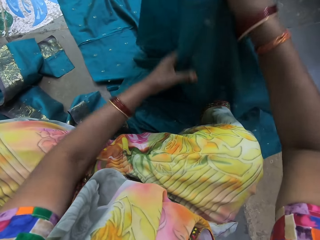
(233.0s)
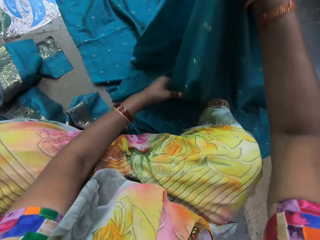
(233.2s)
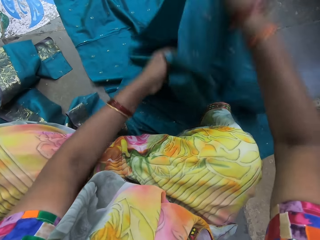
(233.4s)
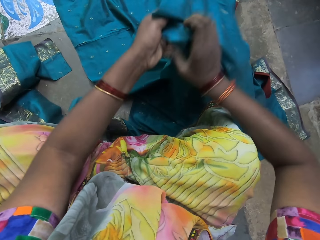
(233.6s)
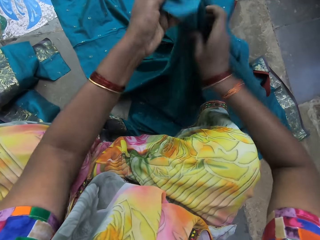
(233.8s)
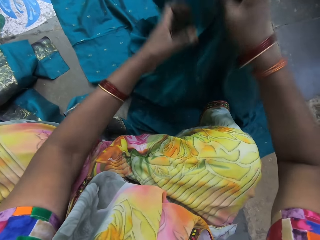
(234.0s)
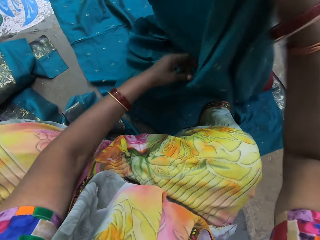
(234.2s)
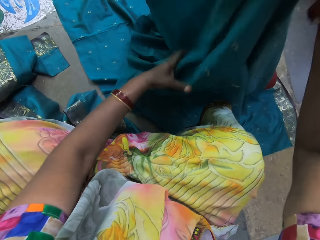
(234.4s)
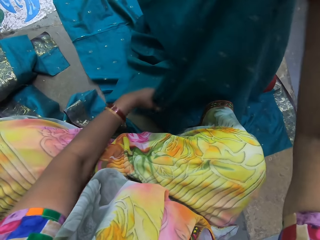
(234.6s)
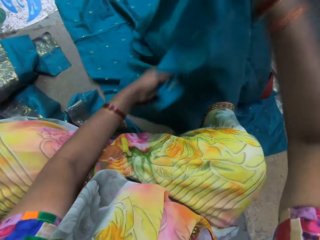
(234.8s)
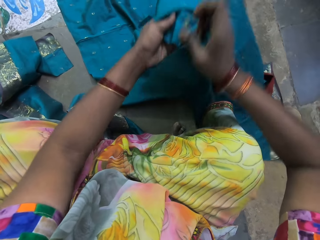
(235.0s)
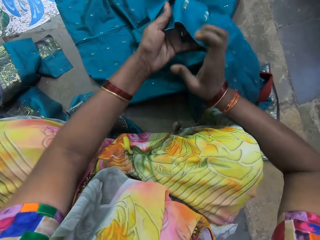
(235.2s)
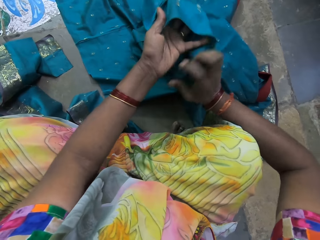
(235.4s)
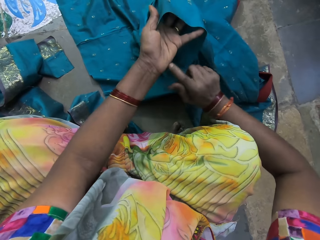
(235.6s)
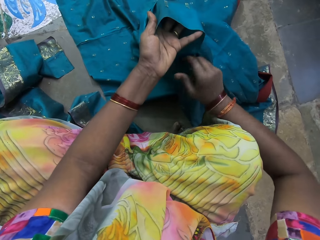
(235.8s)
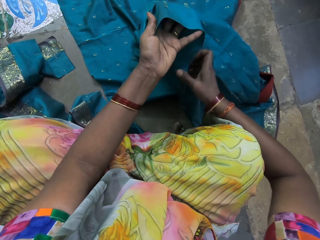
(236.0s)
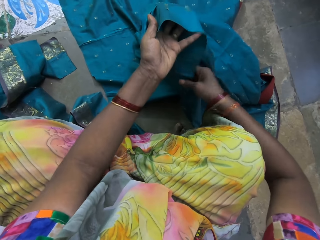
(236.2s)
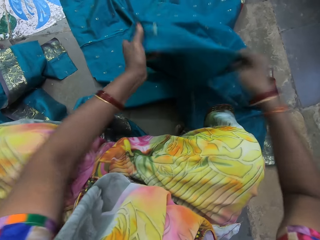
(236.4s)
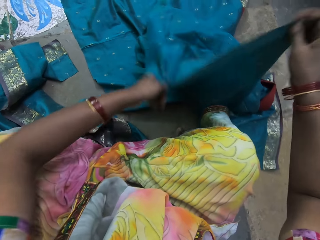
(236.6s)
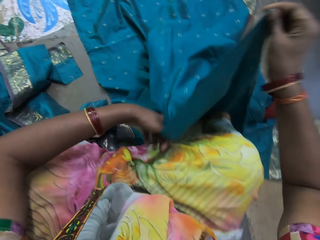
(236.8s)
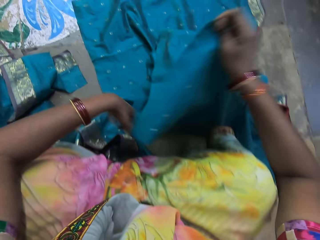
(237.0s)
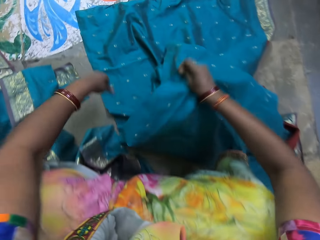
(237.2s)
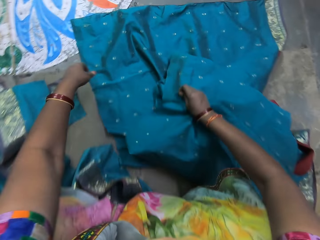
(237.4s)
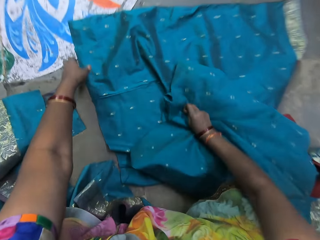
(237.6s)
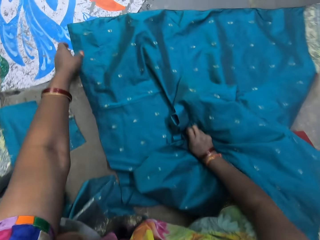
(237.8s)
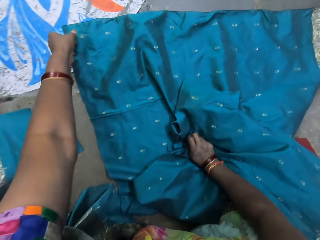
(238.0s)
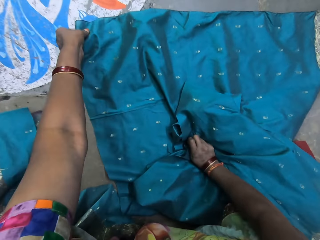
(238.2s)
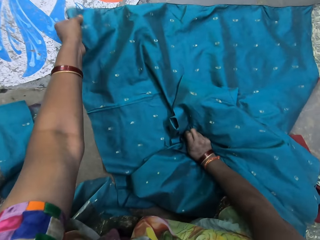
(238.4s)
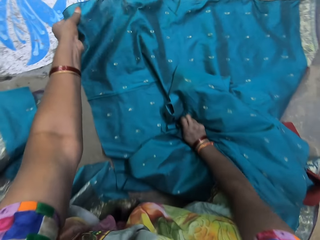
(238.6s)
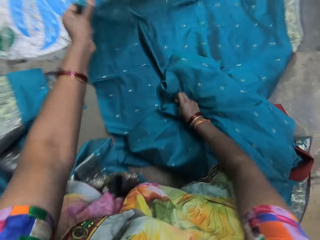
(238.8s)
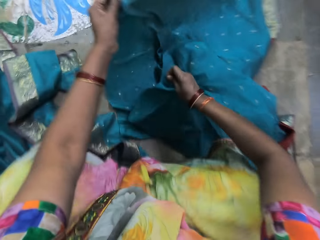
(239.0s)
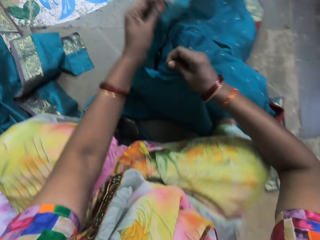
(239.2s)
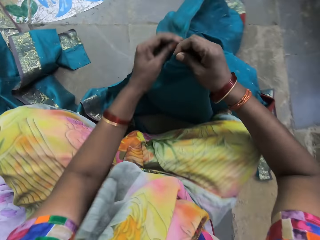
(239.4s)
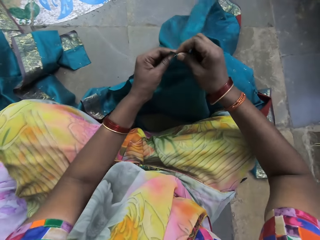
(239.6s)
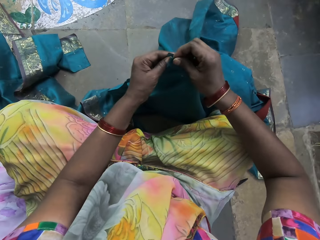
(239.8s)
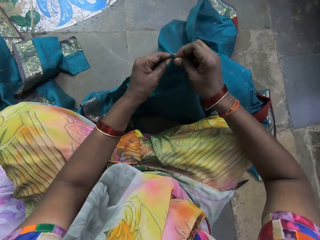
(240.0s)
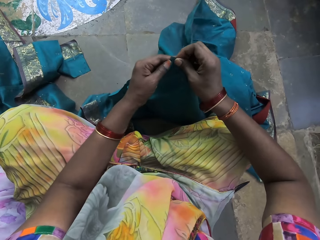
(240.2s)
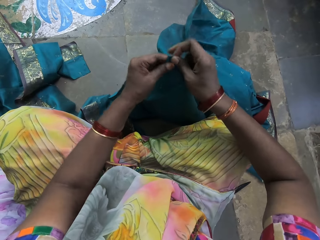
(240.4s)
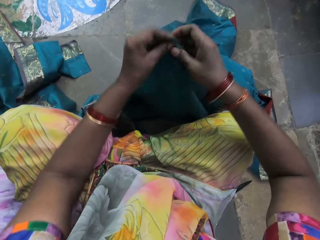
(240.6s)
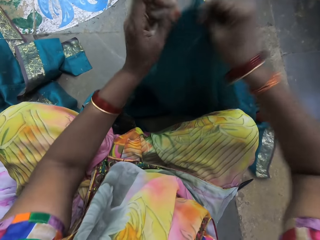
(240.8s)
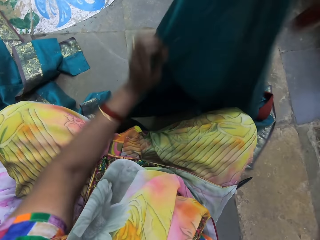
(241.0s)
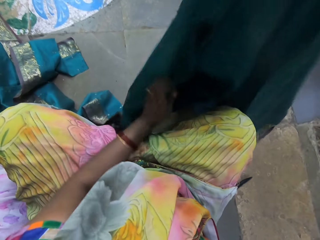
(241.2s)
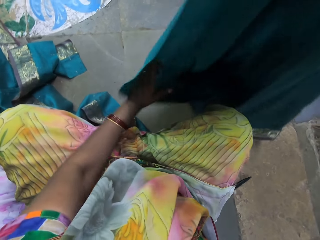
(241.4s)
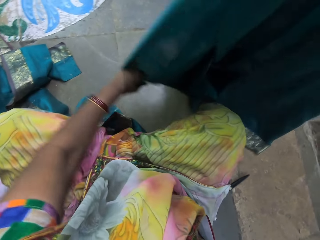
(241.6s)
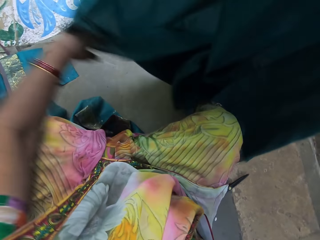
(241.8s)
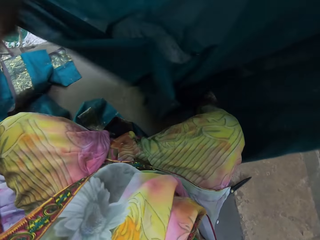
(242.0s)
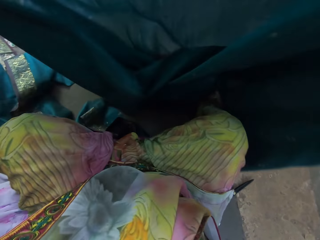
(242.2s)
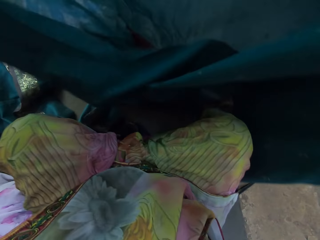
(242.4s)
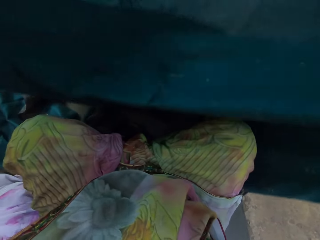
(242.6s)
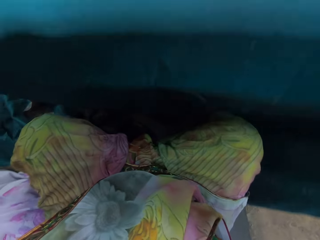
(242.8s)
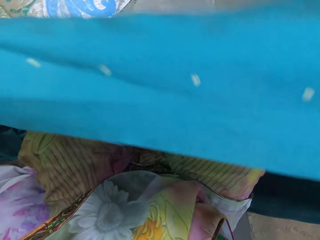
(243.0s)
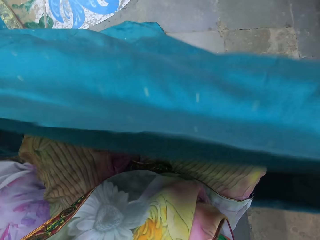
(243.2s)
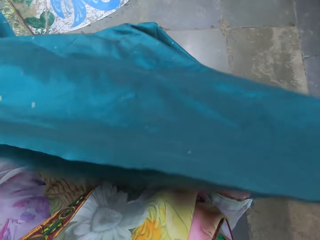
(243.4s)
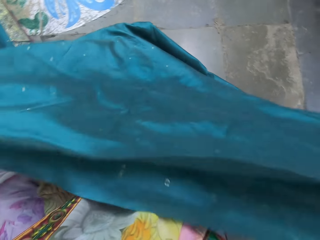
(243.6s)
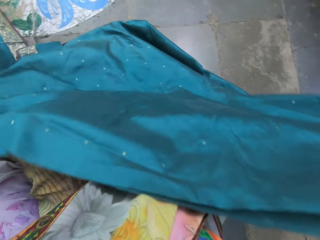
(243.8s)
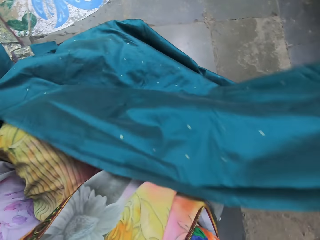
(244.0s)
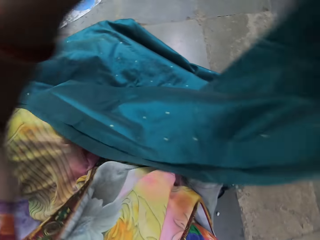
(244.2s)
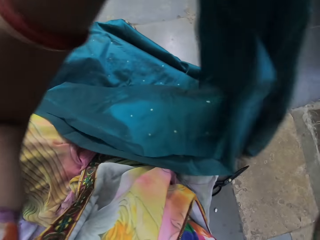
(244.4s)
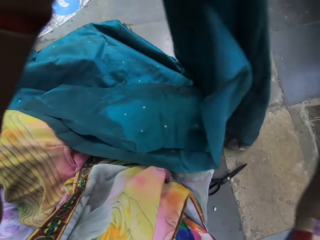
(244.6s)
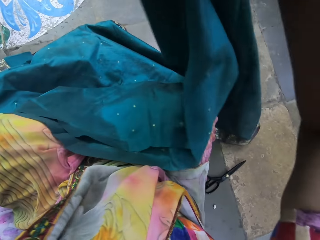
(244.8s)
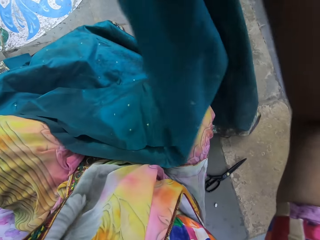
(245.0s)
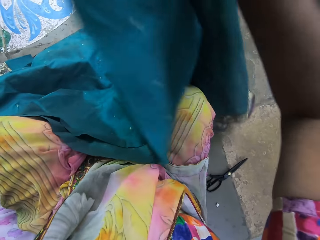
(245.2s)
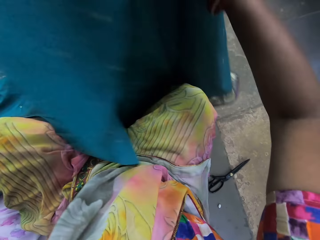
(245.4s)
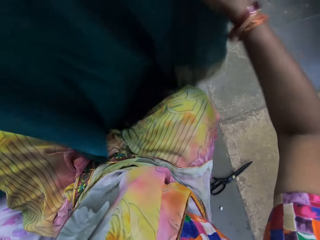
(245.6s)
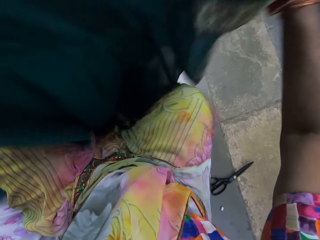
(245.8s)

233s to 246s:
The camera wearer places the green cloth on the floor with her right hand. She picks the green cloth from the floor with her left hand. She folds the green cloth with both hands. She holds the green cloth with her right hand. She holds the green cloth with both hands.

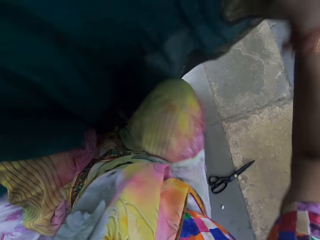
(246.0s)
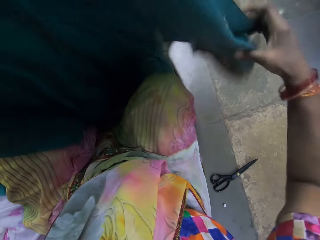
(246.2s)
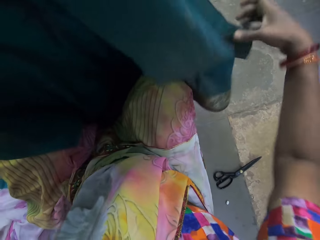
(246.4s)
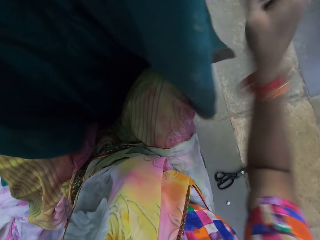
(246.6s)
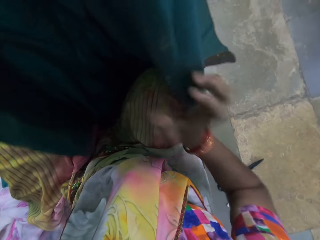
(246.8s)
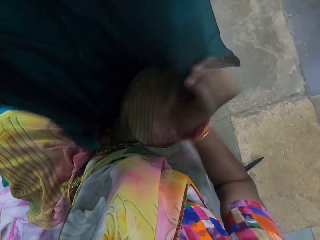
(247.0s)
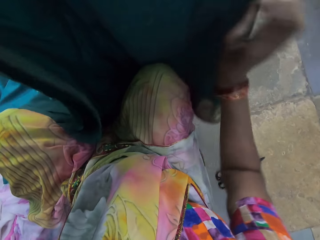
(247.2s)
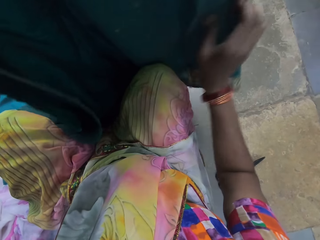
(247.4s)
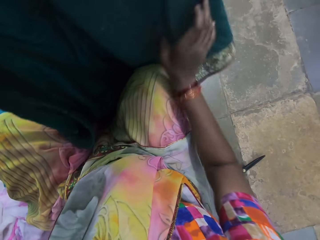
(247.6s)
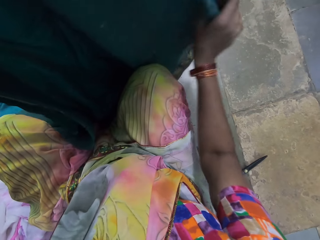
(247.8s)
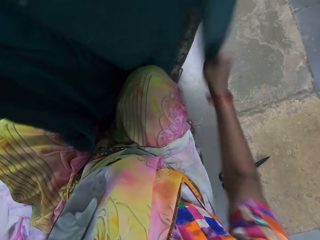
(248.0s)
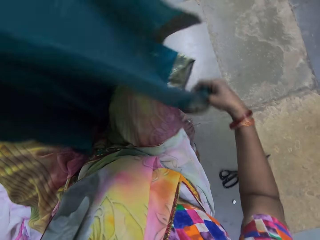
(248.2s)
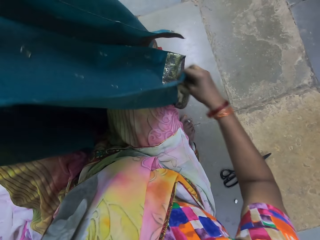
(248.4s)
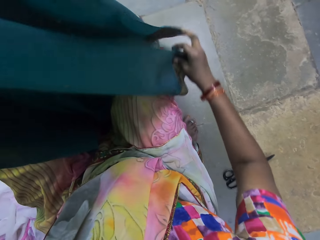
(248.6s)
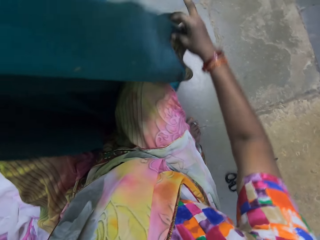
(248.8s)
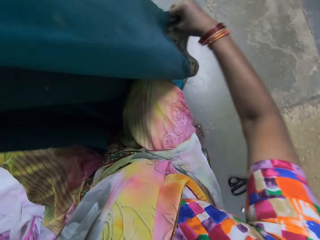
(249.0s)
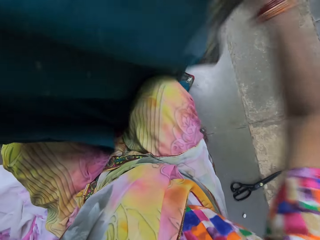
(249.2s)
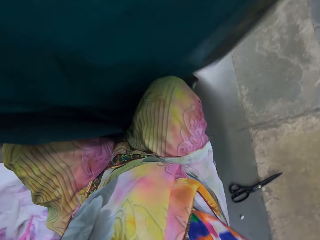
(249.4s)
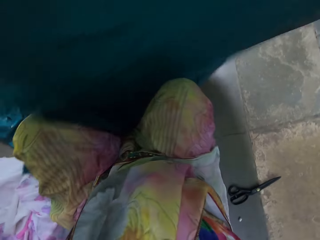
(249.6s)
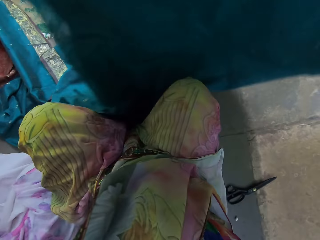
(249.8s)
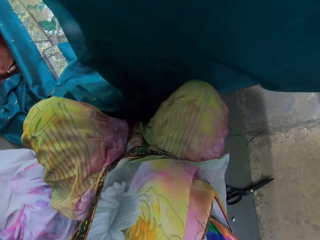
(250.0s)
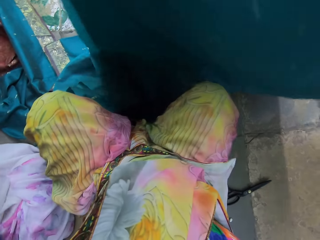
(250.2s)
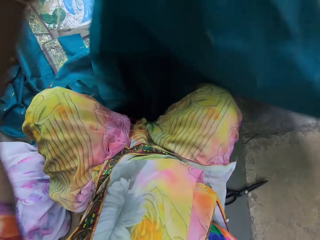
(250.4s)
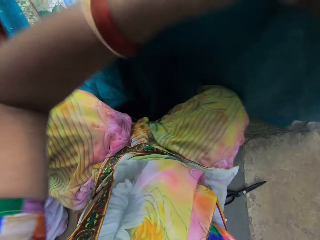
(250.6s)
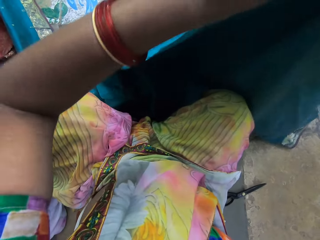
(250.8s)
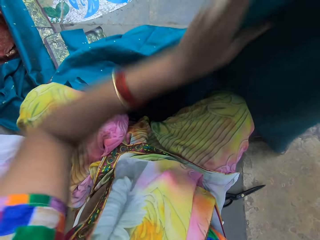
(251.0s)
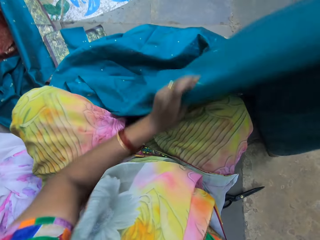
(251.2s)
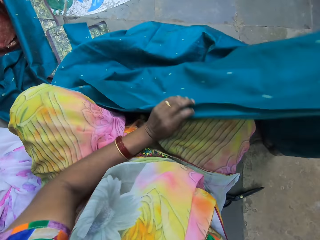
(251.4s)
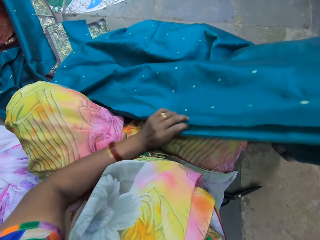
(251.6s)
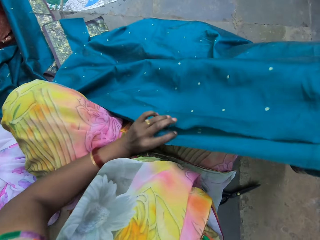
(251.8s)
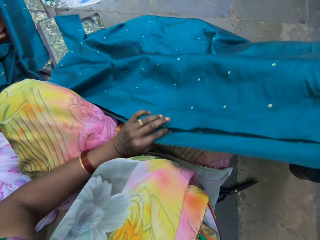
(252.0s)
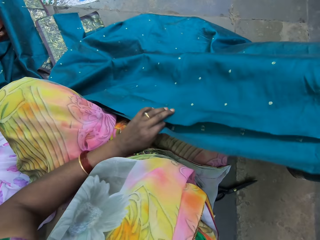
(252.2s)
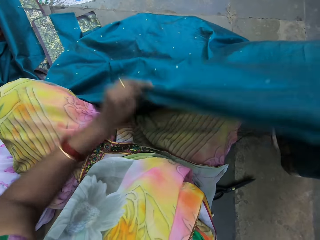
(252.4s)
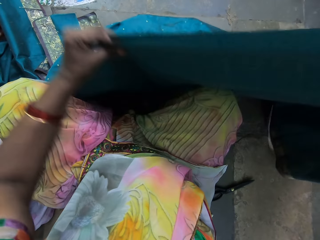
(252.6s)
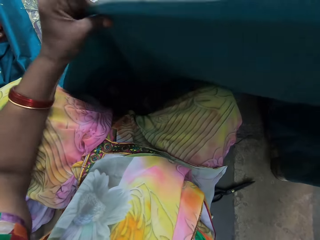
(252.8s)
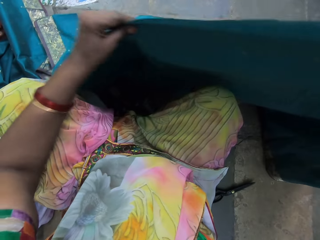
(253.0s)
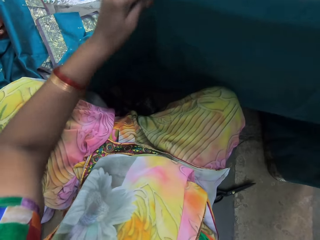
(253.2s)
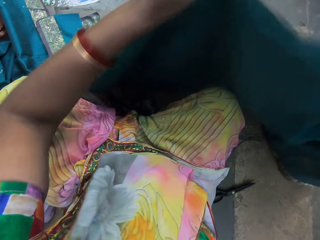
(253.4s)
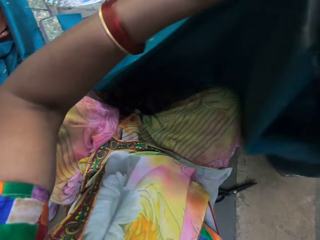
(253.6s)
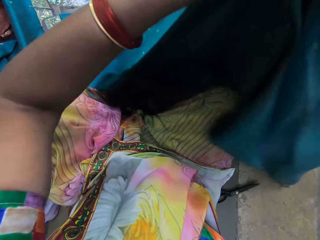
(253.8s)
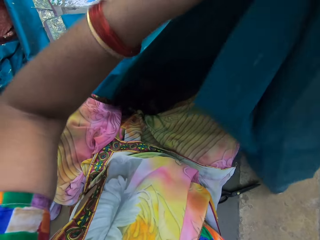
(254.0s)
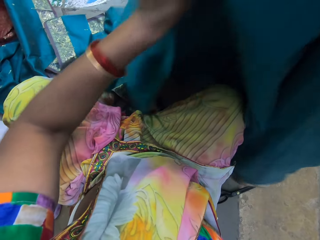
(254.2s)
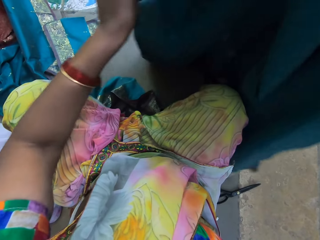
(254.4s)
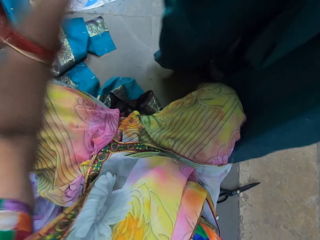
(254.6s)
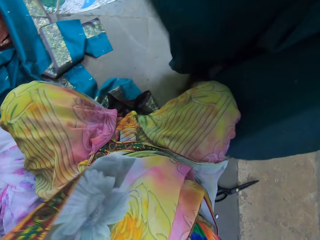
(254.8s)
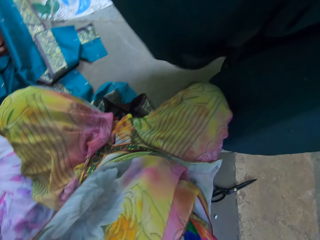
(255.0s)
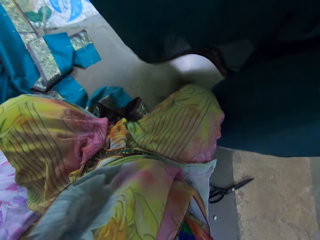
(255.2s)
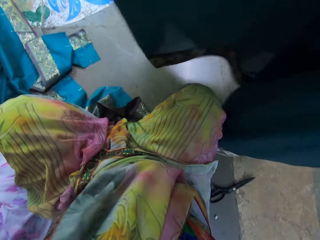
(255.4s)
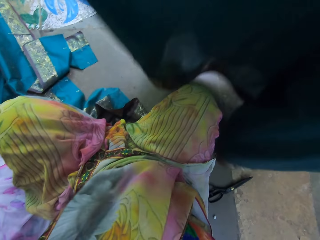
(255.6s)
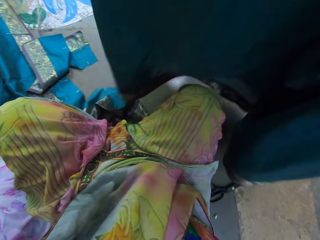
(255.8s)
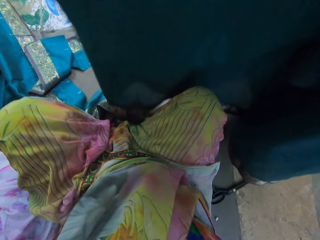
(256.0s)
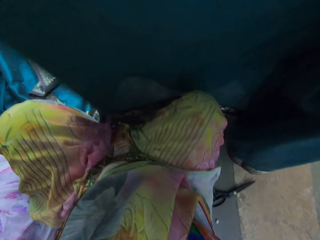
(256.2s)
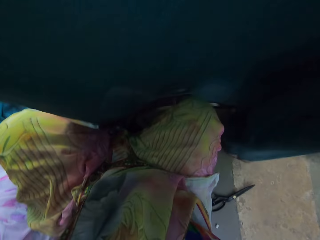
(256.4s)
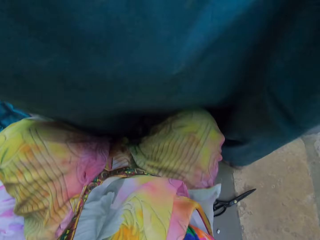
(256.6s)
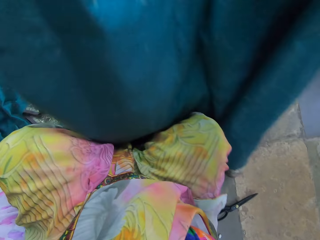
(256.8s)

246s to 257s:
The camera wearer holds the green cloth with her right hand.
